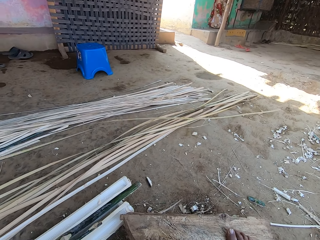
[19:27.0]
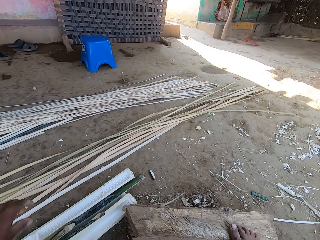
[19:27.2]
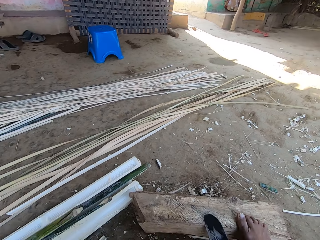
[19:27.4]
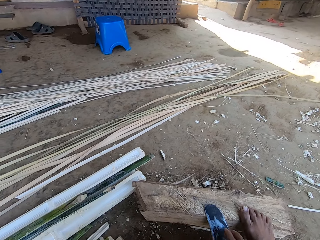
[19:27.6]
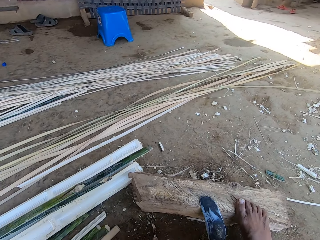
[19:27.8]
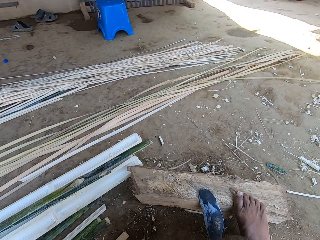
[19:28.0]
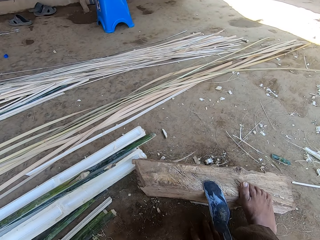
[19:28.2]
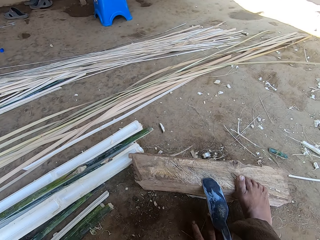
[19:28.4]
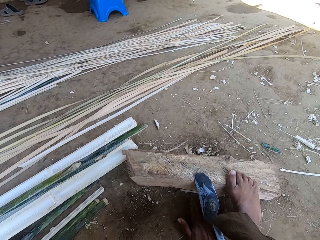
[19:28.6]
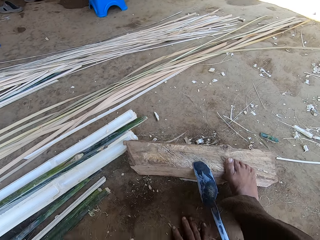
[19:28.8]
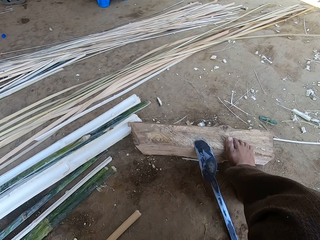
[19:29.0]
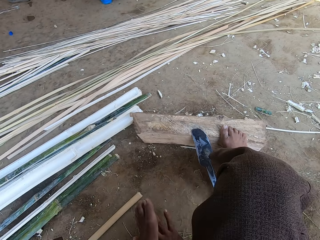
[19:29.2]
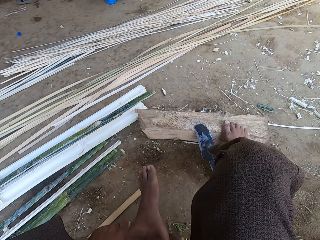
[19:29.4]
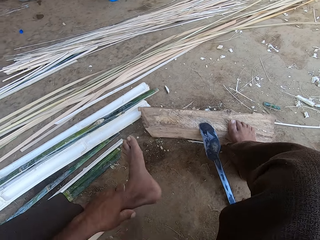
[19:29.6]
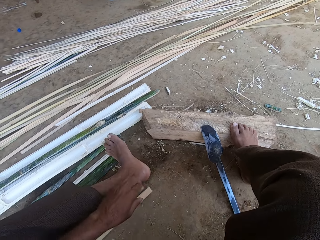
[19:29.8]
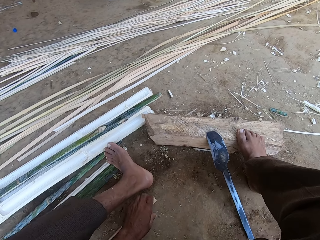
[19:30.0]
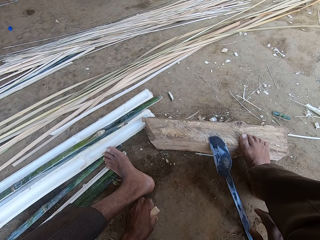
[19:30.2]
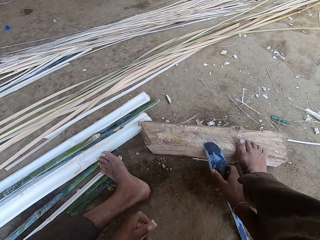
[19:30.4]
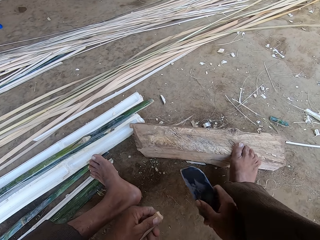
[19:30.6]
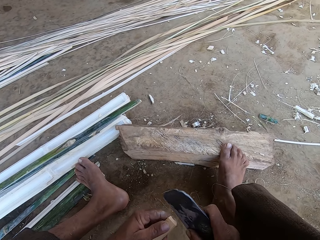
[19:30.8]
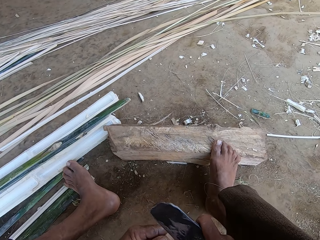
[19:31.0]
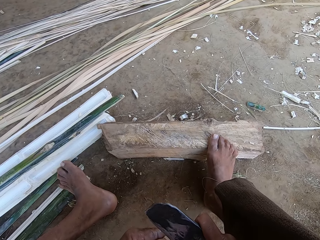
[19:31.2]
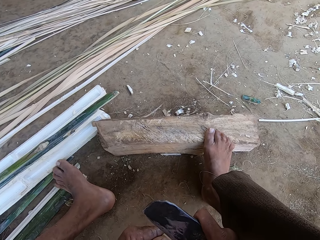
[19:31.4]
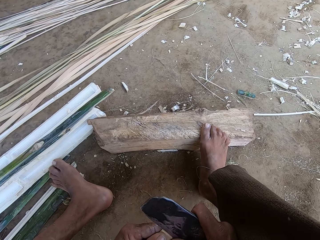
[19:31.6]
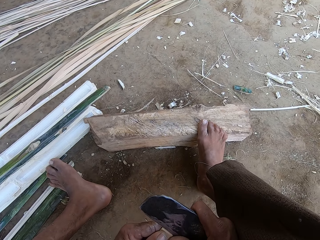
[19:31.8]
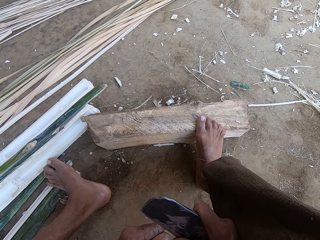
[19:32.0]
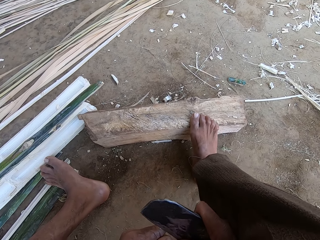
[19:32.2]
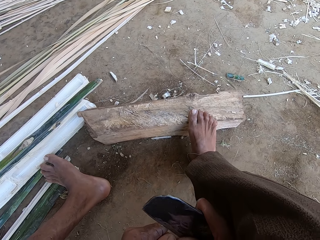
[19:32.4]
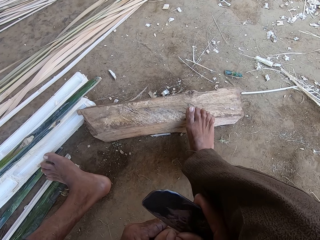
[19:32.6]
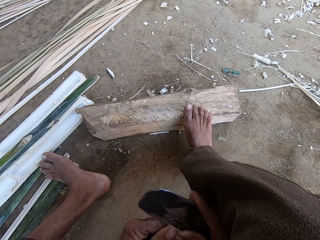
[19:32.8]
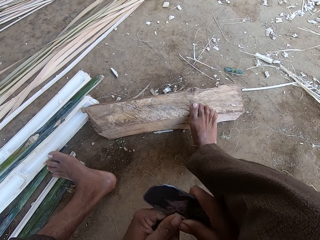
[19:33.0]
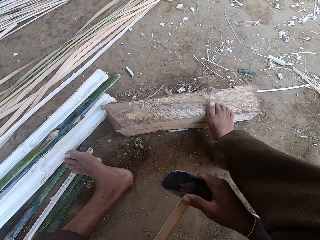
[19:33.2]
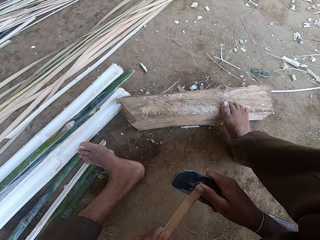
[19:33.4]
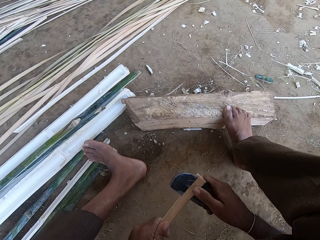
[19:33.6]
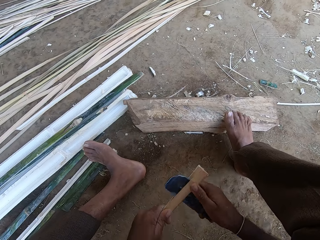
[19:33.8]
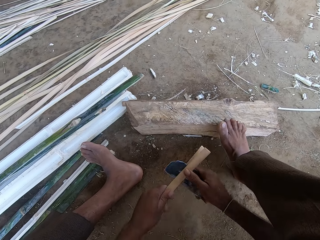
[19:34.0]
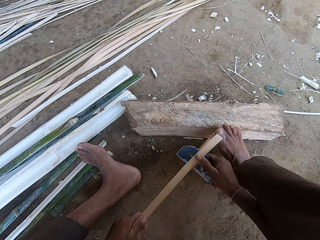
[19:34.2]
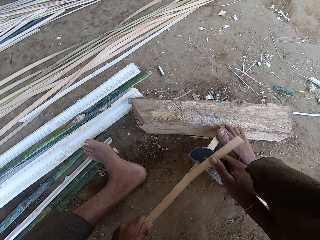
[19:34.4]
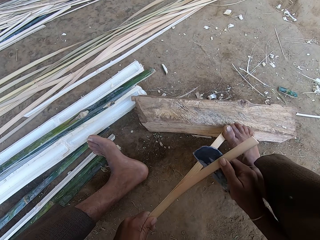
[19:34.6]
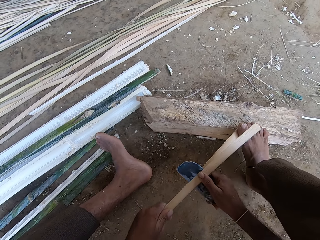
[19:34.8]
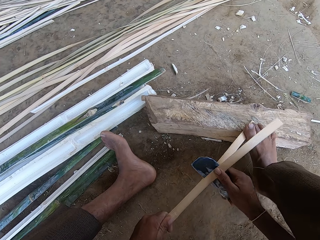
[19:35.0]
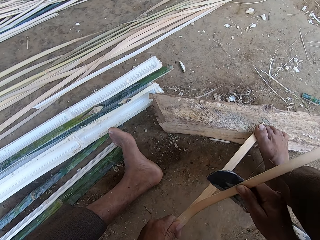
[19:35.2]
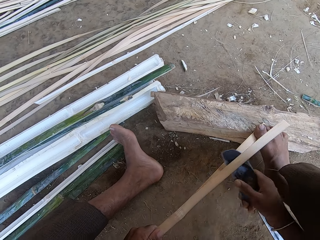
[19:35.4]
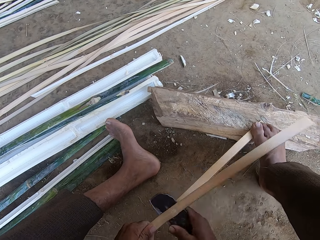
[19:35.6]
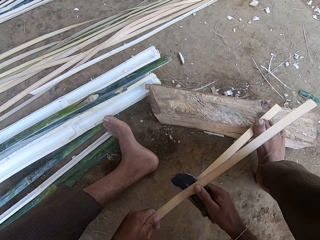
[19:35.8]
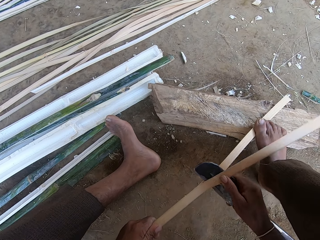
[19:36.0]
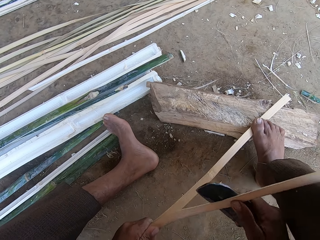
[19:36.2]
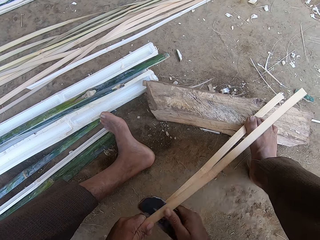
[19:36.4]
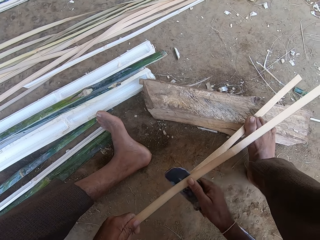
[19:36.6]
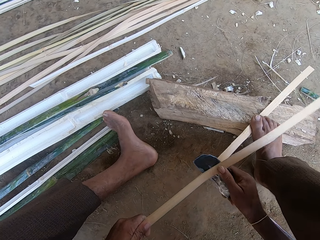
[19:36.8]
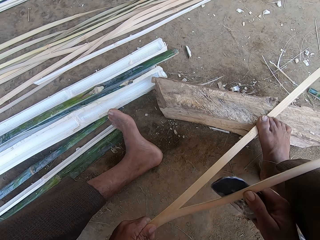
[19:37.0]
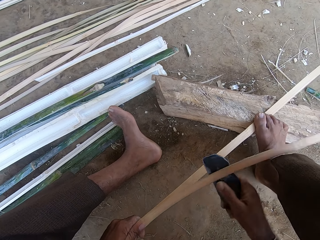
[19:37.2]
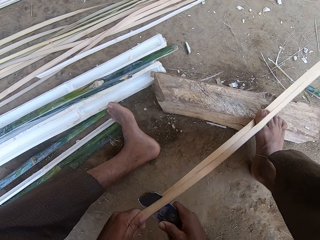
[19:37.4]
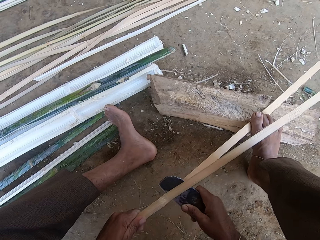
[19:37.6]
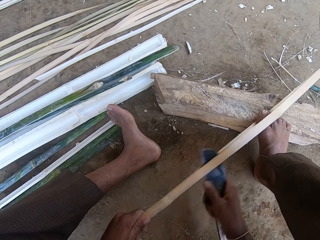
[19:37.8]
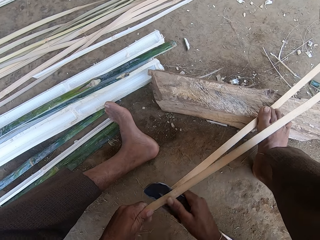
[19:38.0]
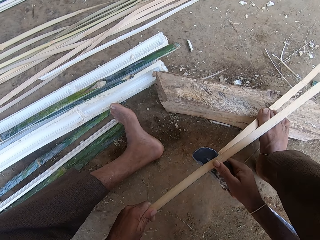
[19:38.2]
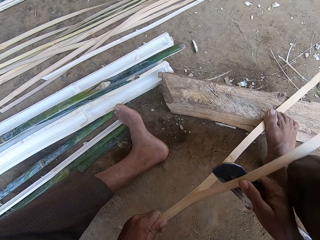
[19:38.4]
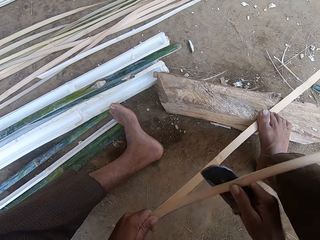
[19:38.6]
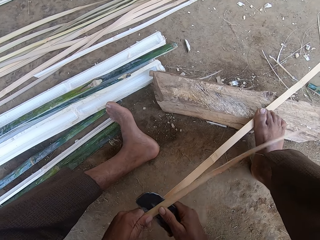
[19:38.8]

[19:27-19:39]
The camera wearer puts the bamboo on top of another bamboo. They move the right hand on the ground, stretch the left hand, and move the leg to the floor. They pick another bamboo. They pick up a machete or knife with the right hand. They put the knife on the bamboo. They cut the bamboo with the knife.

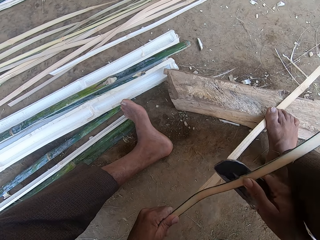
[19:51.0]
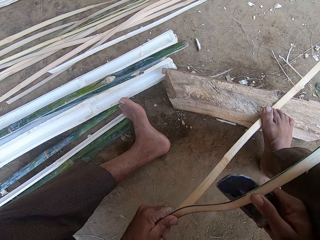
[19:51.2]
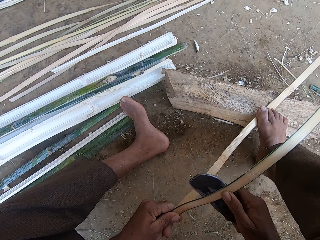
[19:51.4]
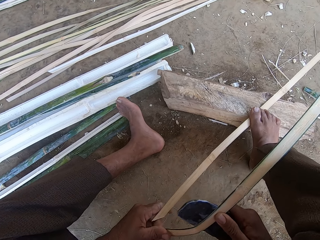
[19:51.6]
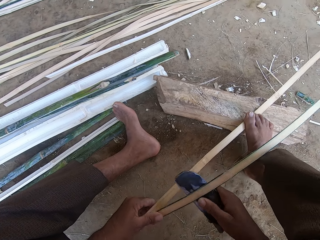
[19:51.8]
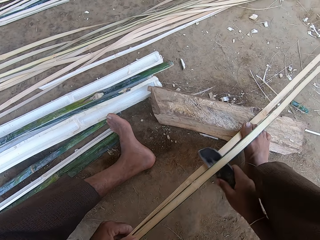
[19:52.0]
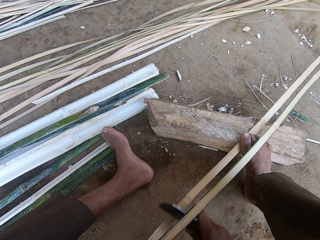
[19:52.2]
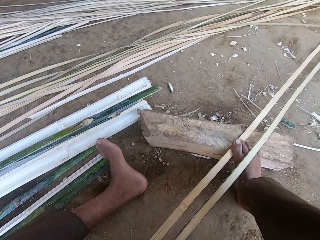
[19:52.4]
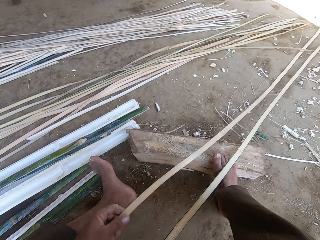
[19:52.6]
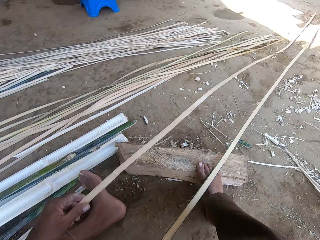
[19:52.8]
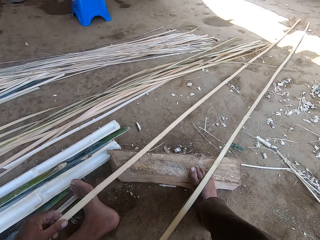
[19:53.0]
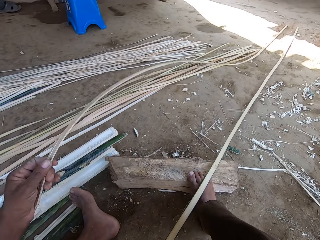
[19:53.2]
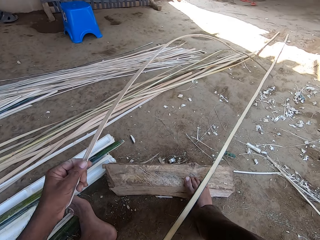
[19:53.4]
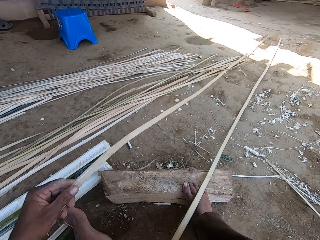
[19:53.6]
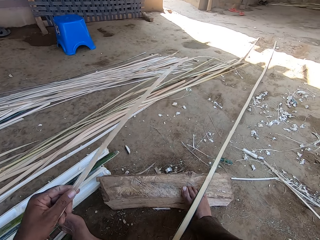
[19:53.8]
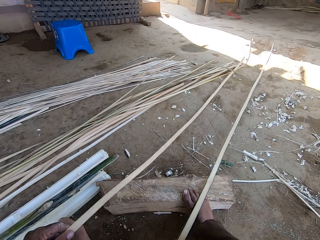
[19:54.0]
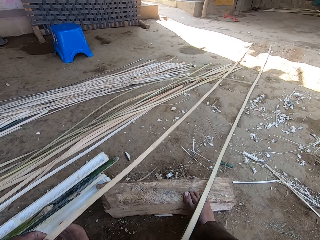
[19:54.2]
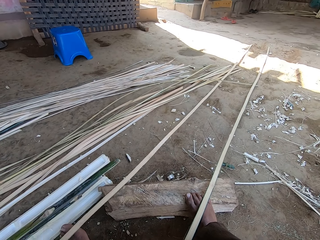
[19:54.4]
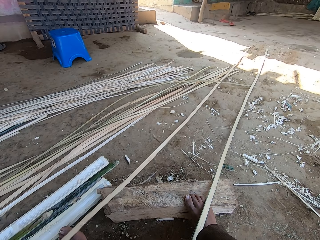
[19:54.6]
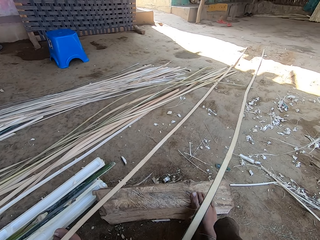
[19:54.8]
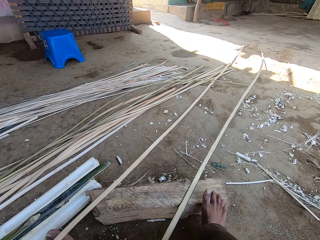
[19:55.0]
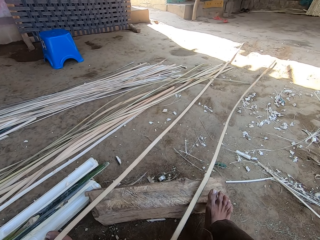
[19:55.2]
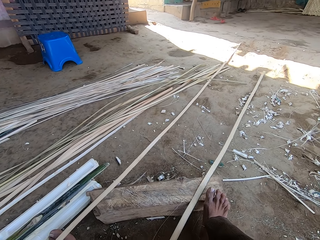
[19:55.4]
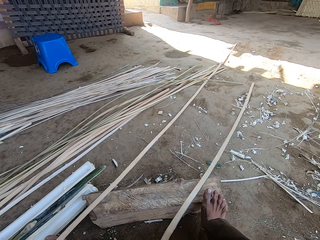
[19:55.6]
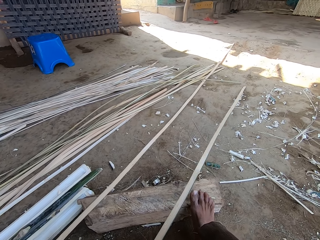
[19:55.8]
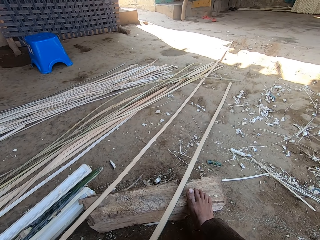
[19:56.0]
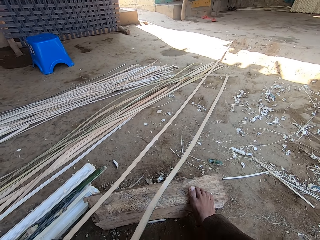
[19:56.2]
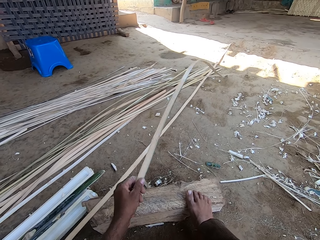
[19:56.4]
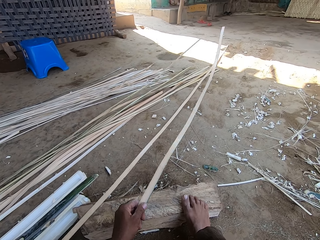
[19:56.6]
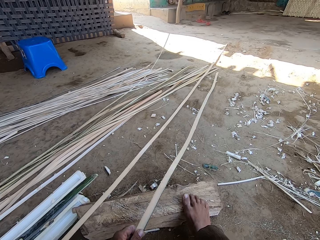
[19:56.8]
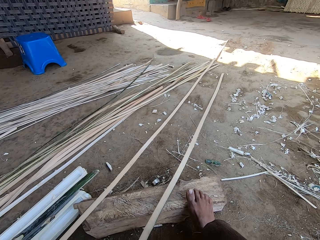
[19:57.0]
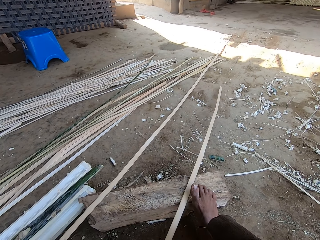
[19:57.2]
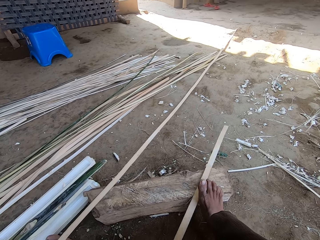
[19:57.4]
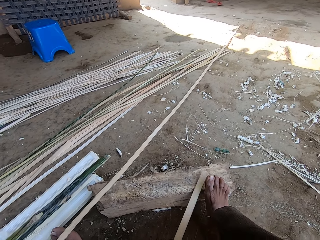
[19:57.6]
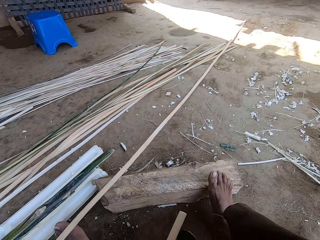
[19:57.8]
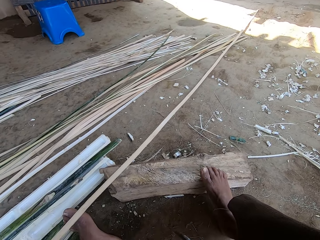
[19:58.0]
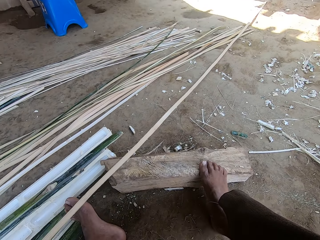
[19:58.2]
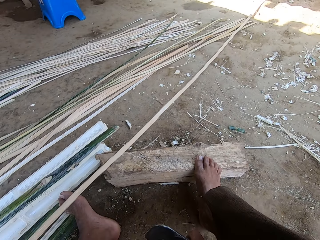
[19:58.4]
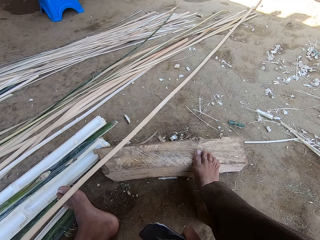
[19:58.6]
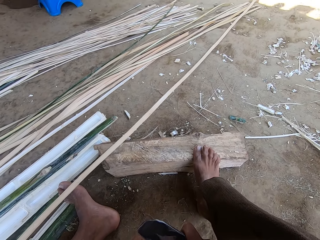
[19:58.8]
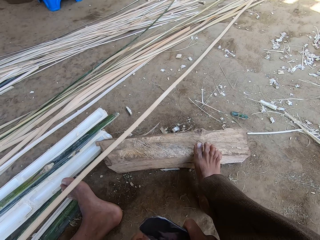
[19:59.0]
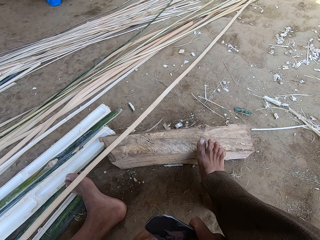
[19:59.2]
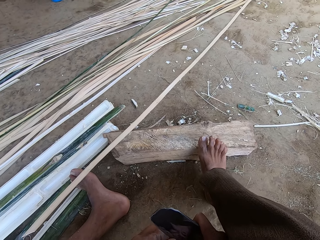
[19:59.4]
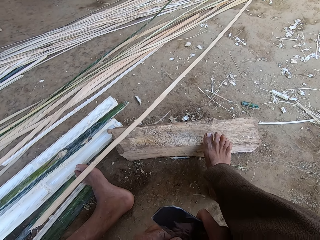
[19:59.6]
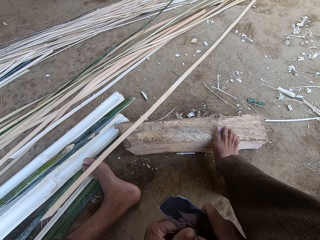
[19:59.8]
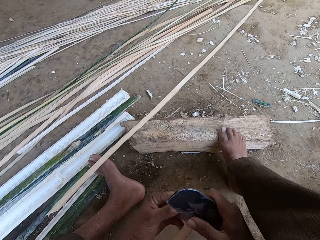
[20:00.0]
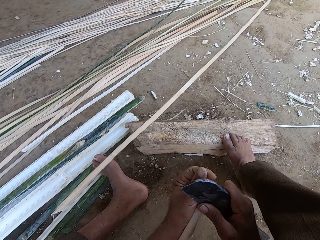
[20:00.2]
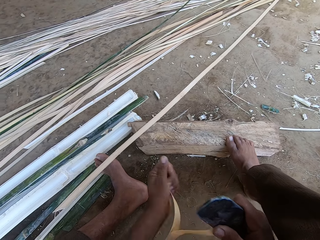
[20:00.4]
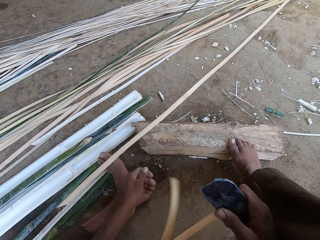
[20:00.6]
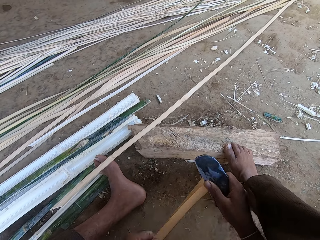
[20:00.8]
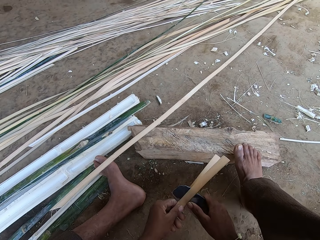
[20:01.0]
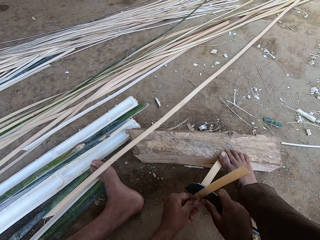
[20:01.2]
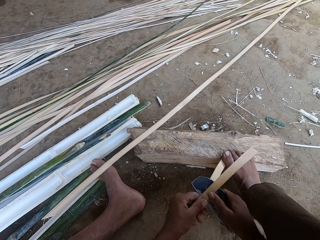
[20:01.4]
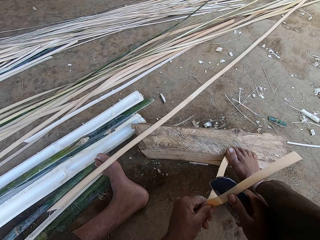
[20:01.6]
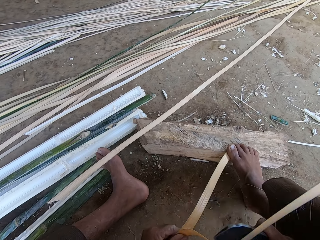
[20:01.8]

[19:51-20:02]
The camera wearer moves the basket weaving plant with the left hand. They lift a piece of bamboo, put the bamboo on top of another bamboo, and pull another piece of bamboo. They cut the basket weaving plant with a machete. They put the bamboo on top of another bamboo. They separate the basket weaving plant with the left hand. They cut the basket weaving plant with the machete.
